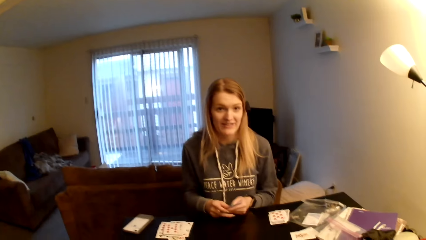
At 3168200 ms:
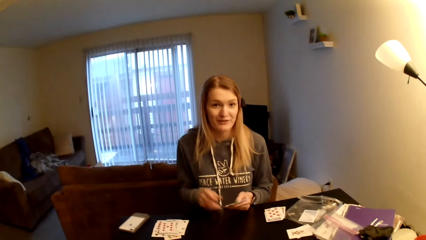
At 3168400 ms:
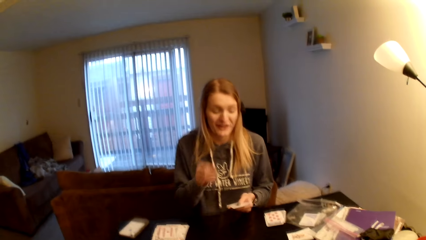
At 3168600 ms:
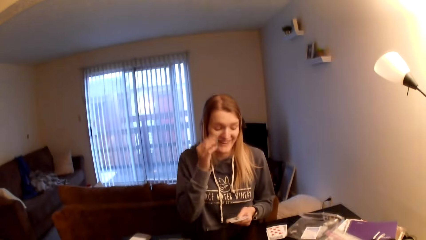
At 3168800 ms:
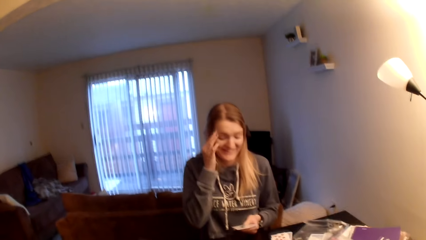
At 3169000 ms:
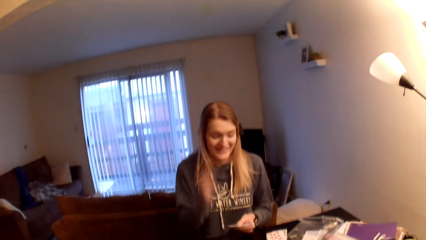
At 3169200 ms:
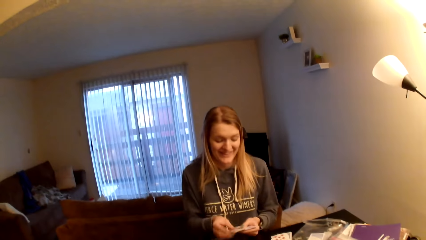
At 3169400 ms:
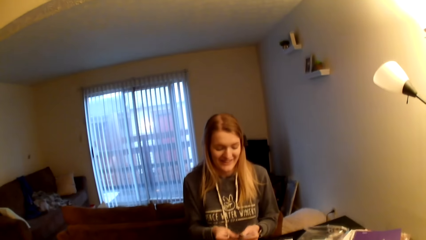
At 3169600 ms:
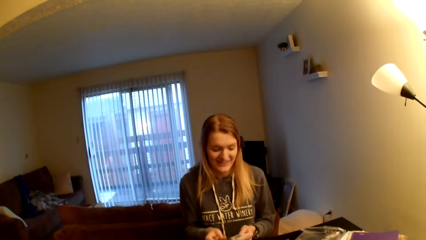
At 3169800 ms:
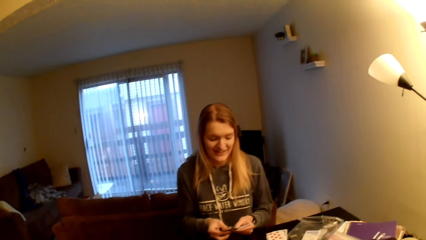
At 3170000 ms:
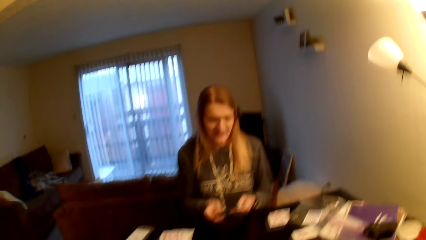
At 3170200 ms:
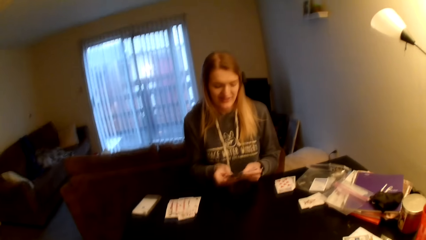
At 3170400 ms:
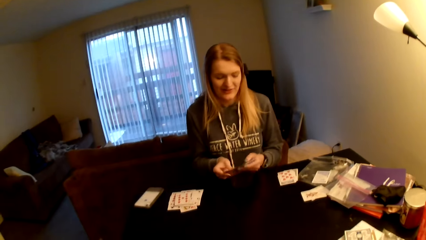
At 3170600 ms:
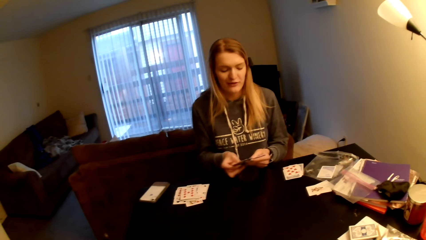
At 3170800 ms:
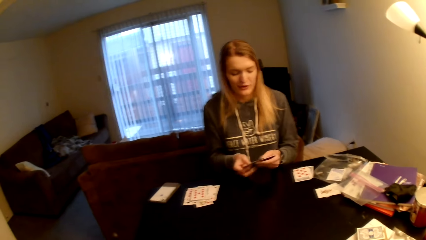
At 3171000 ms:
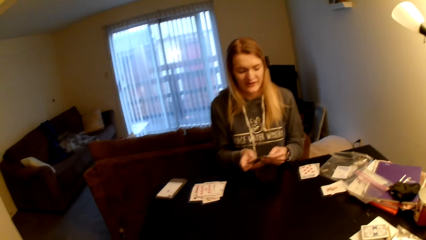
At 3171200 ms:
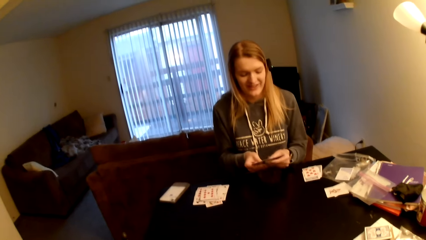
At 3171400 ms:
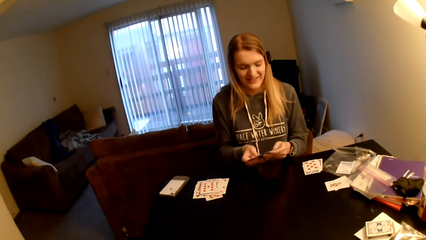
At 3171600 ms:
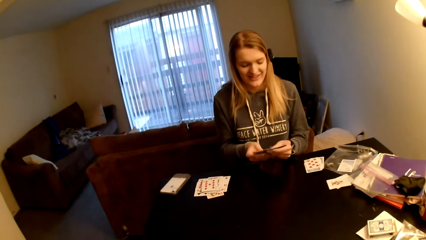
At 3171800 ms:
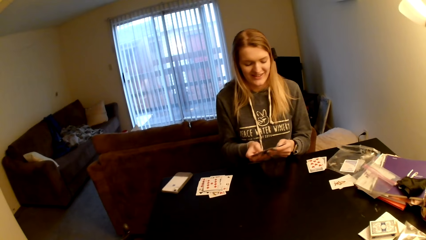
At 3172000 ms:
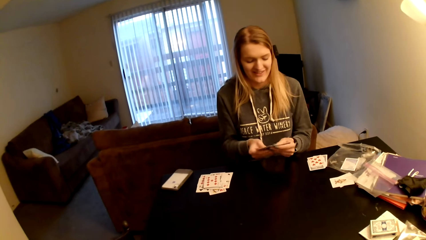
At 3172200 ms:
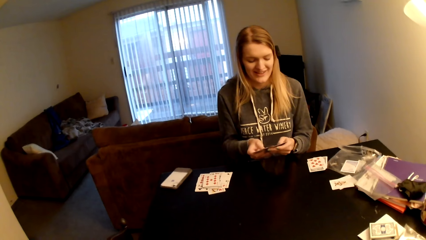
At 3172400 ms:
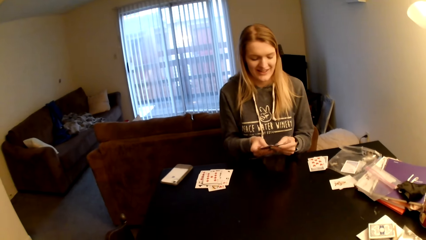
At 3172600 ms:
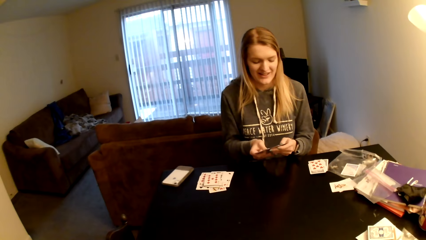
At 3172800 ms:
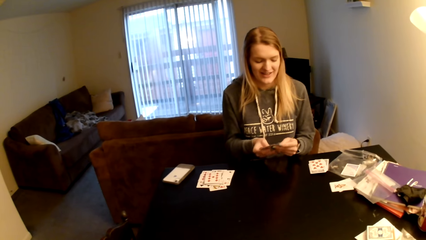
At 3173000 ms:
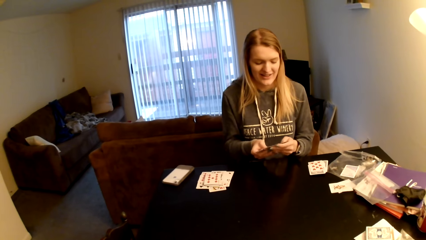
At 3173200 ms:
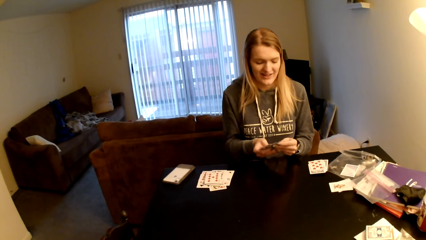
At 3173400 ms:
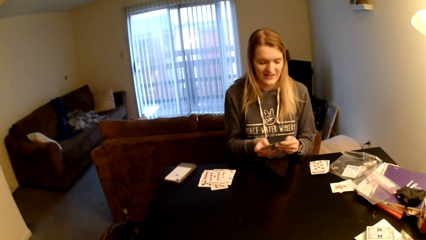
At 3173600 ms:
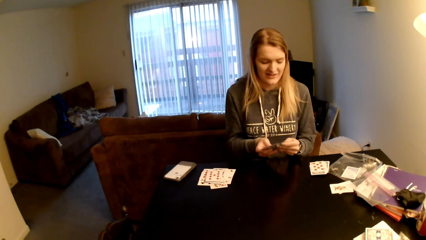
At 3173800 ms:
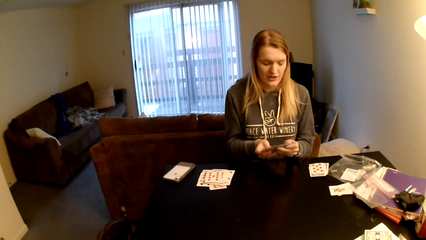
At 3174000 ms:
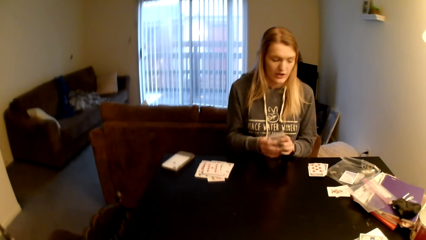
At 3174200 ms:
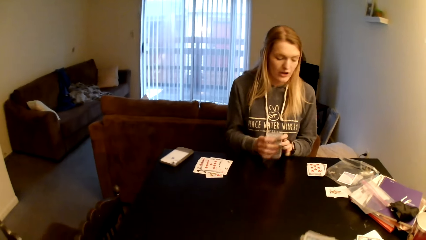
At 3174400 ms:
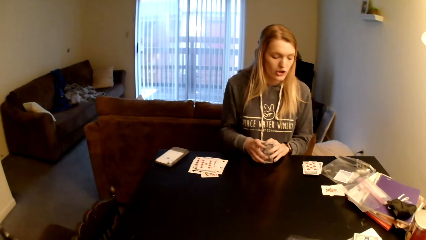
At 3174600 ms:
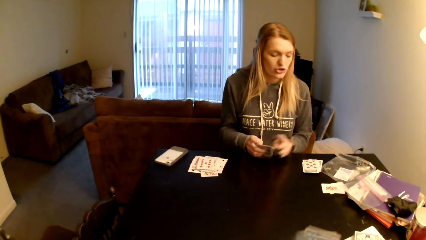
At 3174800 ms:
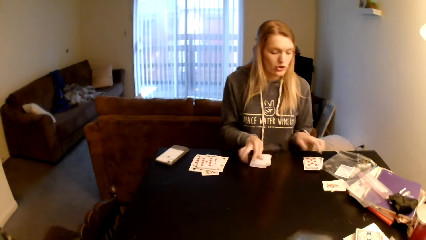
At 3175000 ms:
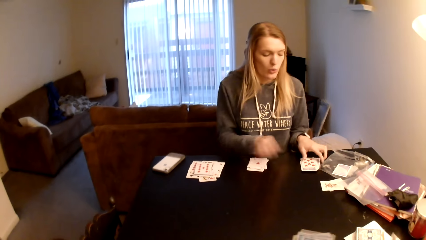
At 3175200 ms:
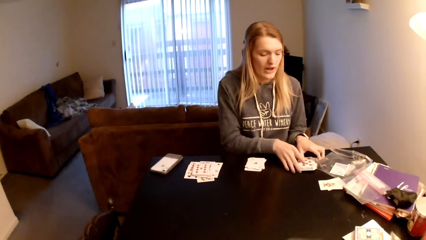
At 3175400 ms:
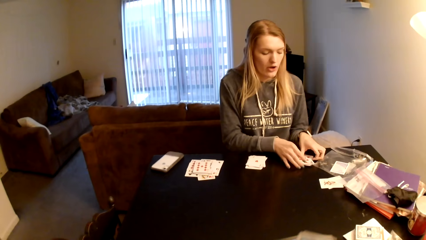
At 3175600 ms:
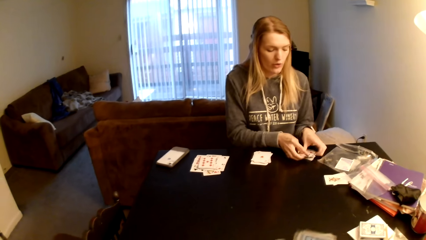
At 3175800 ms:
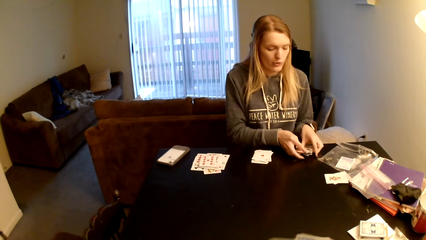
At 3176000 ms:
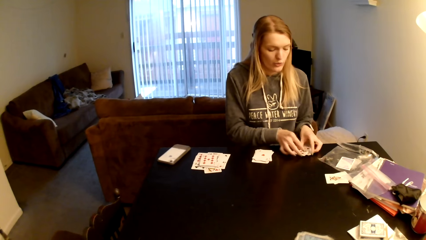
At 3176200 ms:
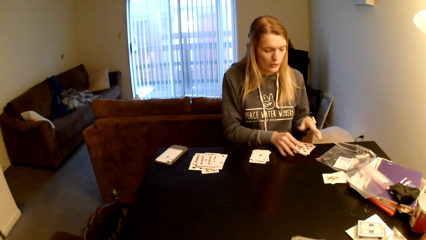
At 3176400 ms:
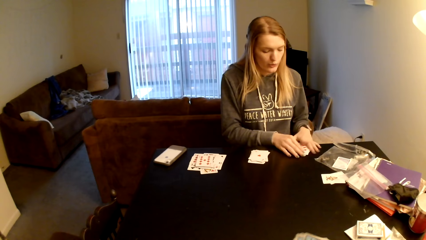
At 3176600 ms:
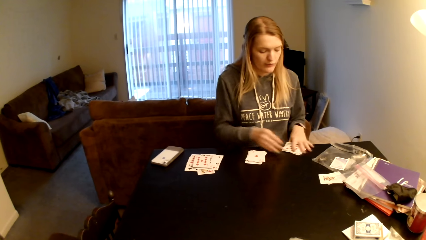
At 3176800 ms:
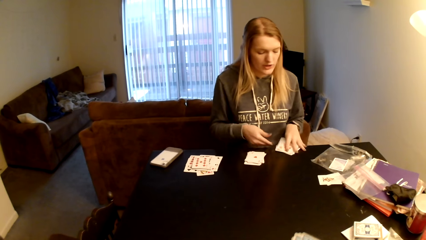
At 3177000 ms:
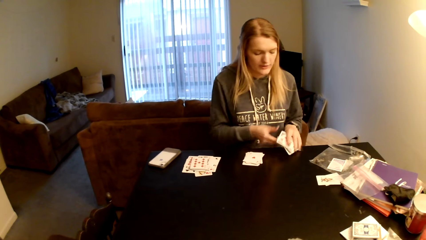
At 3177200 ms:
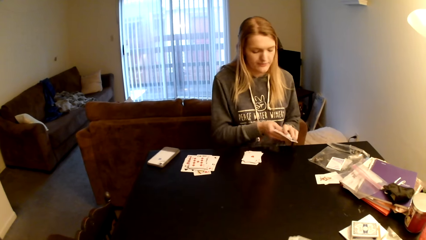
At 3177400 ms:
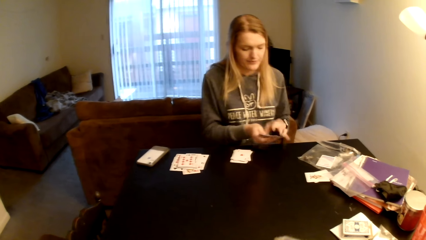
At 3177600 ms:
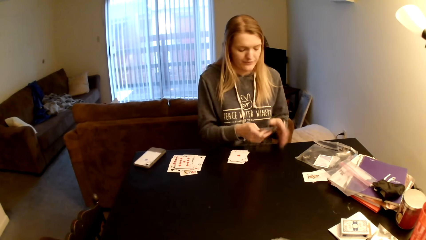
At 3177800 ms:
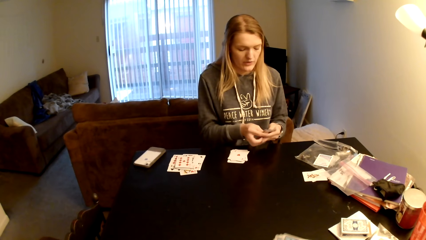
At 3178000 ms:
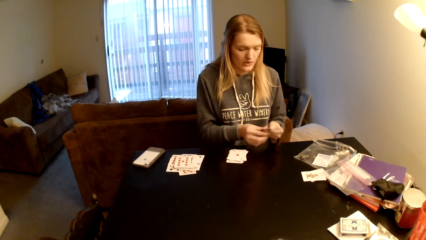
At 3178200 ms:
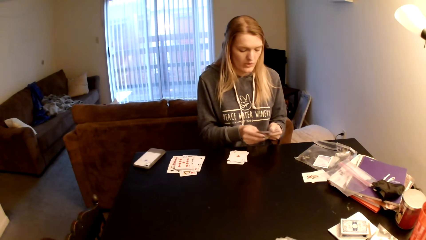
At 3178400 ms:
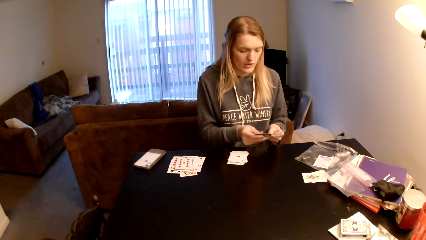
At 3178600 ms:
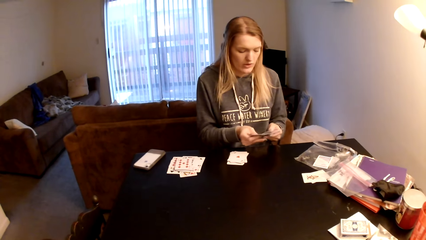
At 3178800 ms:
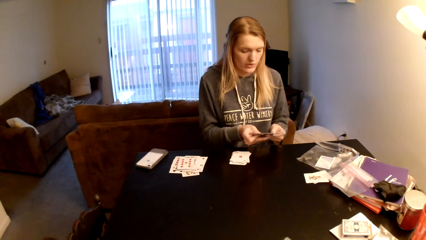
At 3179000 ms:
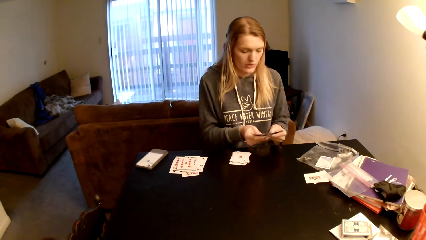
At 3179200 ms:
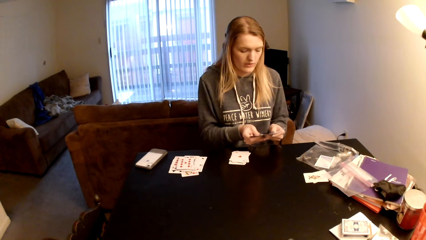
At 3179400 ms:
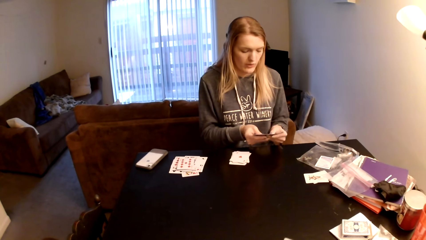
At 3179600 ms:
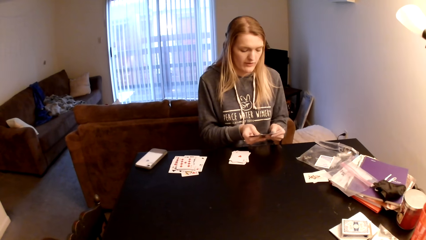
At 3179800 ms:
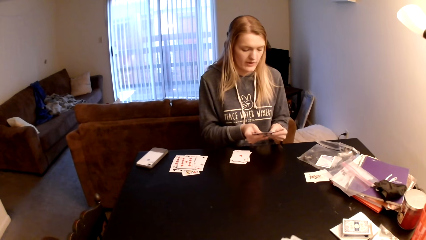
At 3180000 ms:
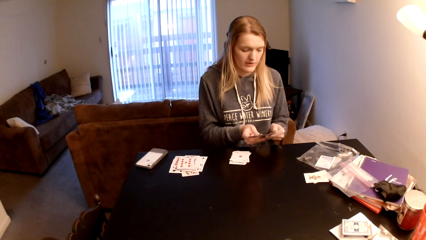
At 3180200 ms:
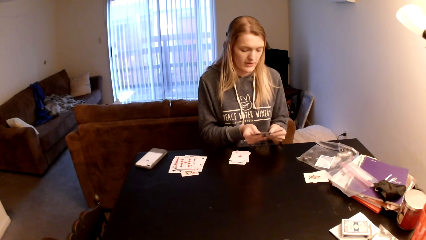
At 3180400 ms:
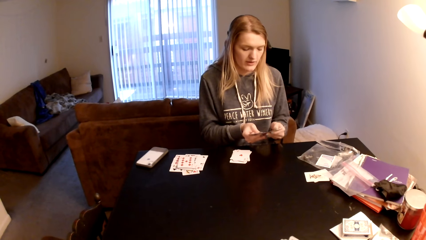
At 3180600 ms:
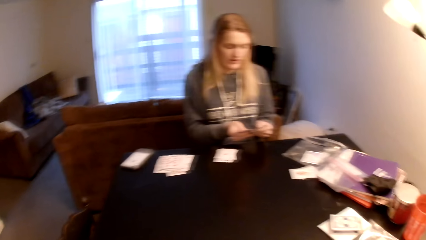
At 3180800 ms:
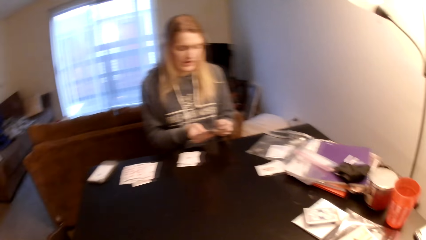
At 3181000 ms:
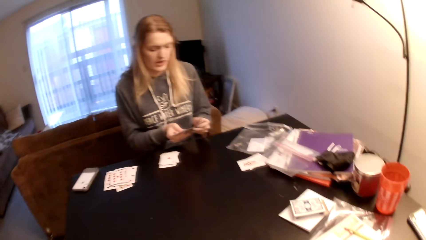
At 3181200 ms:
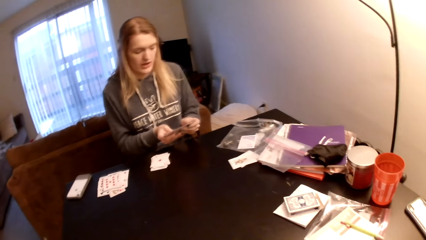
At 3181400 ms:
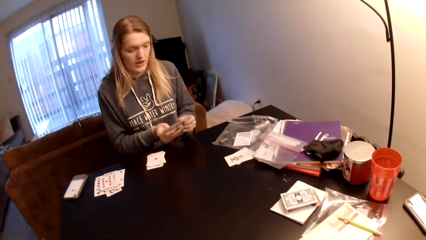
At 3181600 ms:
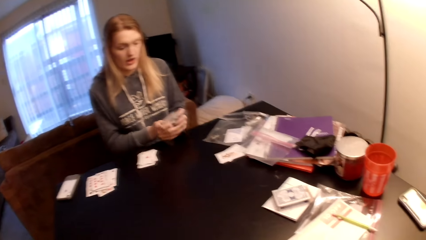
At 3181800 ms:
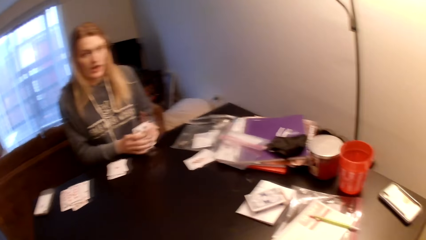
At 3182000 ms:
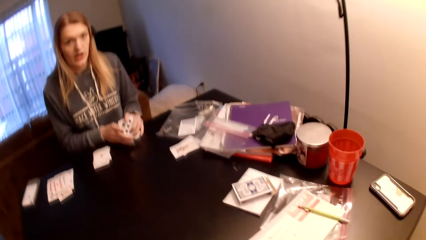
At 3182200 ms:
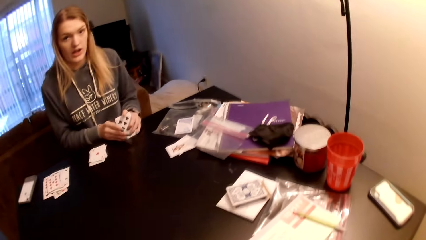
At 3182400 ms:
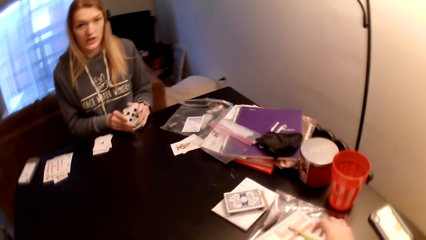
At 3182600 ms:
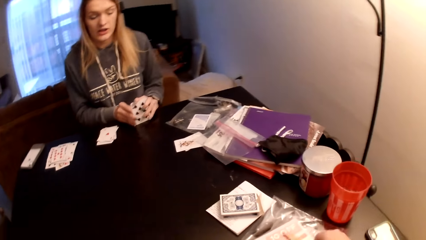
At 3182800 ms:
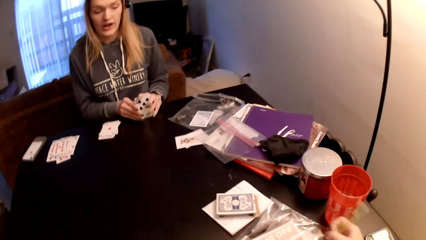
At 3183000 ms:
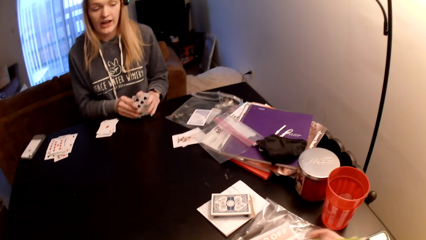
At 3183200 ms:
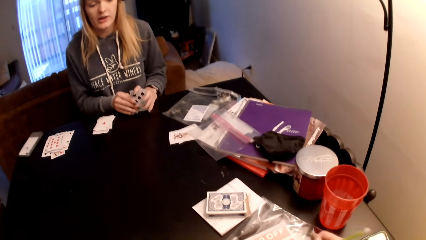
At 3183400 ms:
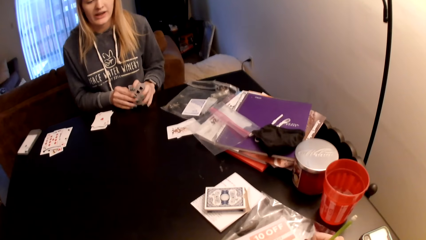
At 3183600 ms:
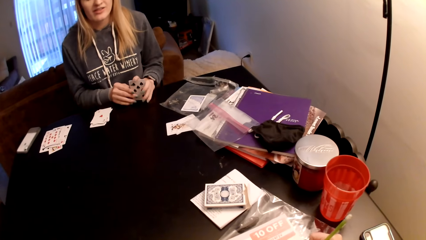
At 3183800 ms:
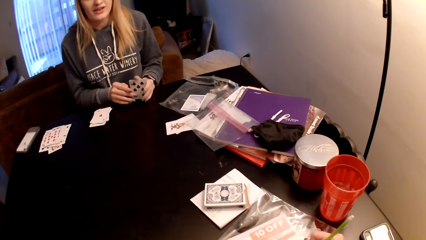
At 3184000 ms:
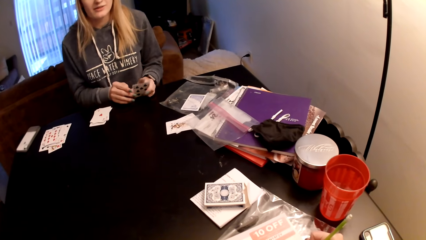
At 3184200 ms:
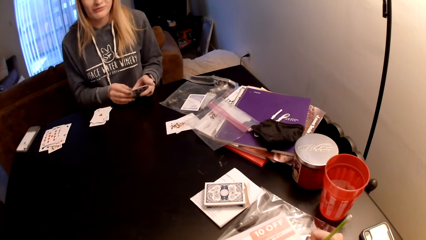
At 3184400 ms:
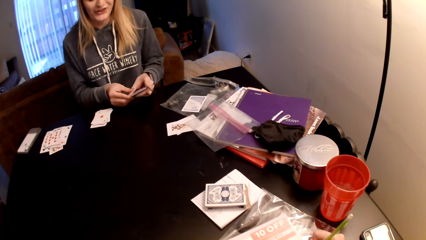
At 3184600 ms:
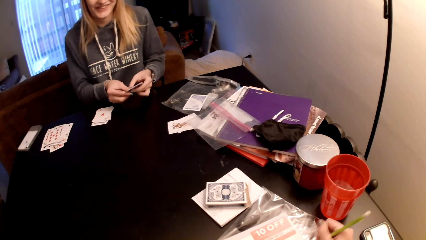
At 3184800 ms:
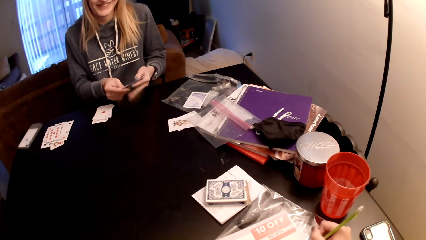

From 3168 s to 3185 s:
The woman flips through the cards, shuffles the playing cards, converses with the camera wearer, and shuffles the playing cards. The woman taps the cards on top of the table, places the playing card on the table, picks the cards from the table, and pulls the playing card on the table. The woman shuffles the playing cards, flips through the cards, and taps the cards on top of the table. The camera wearer picks up a pencil and writes down with the pencil on a book.
